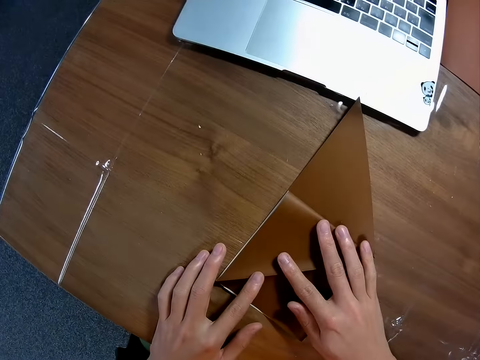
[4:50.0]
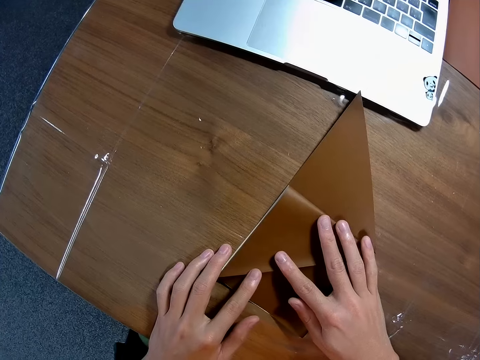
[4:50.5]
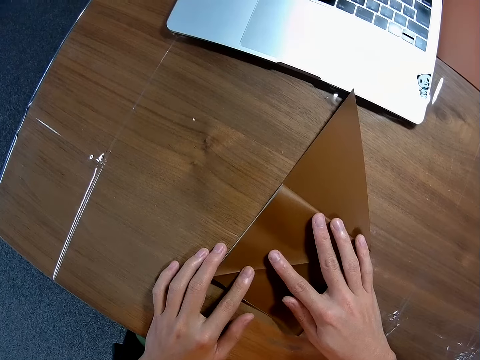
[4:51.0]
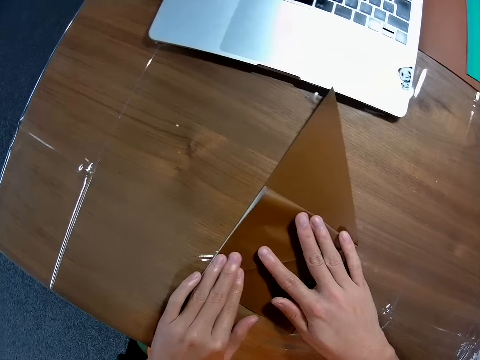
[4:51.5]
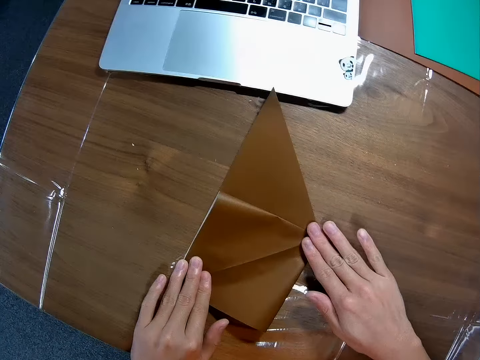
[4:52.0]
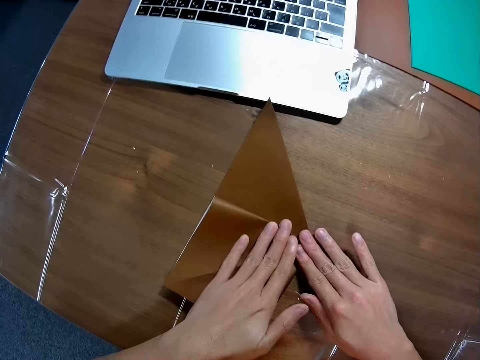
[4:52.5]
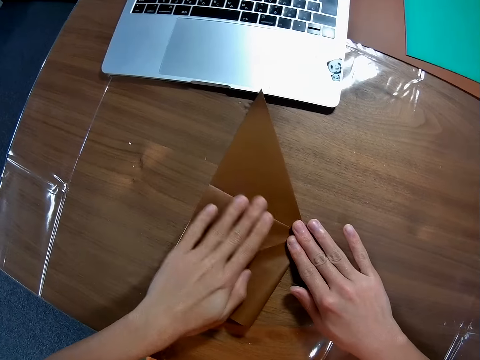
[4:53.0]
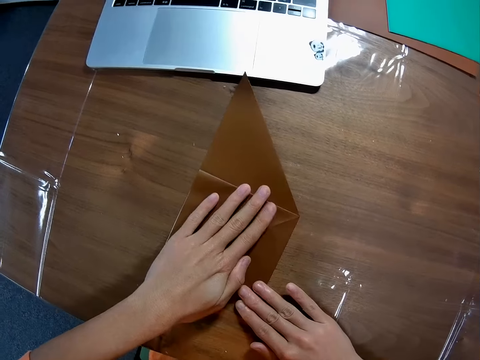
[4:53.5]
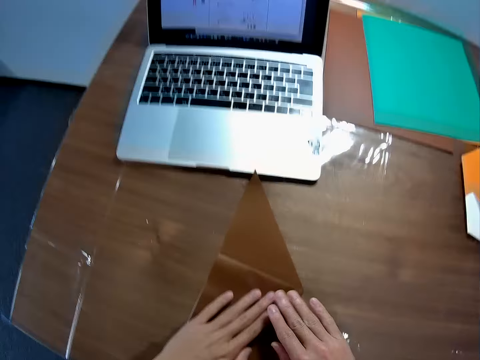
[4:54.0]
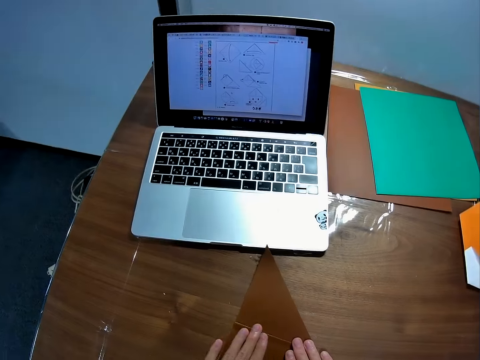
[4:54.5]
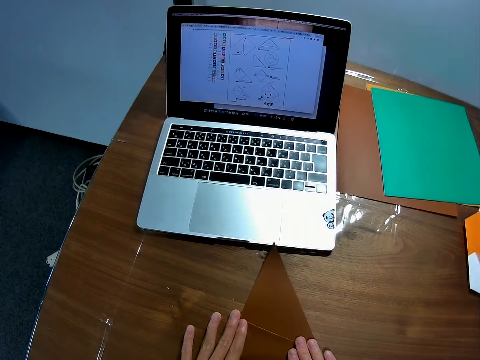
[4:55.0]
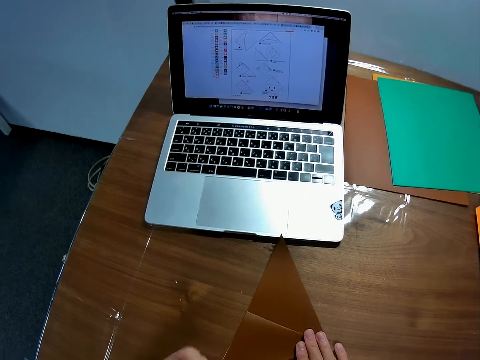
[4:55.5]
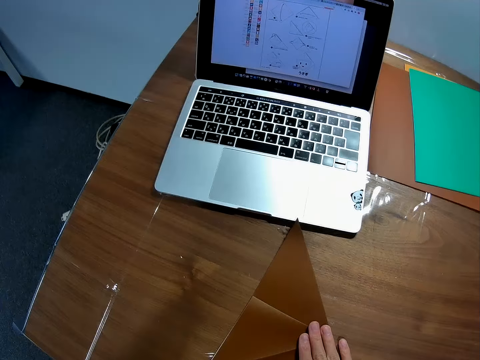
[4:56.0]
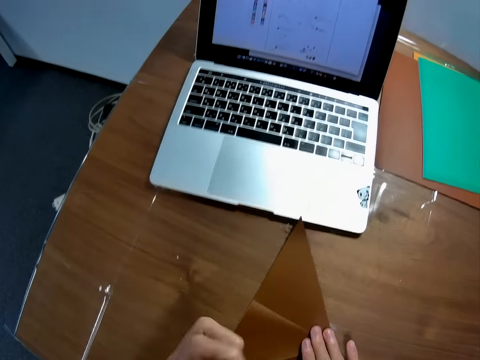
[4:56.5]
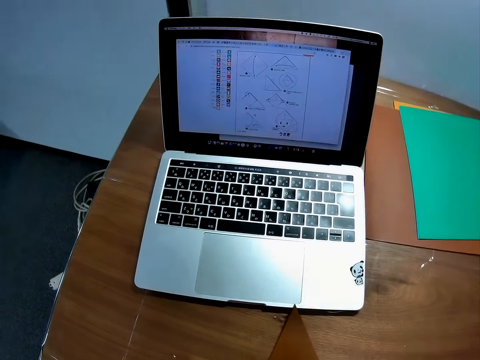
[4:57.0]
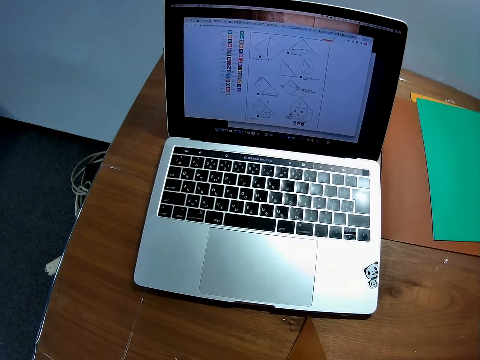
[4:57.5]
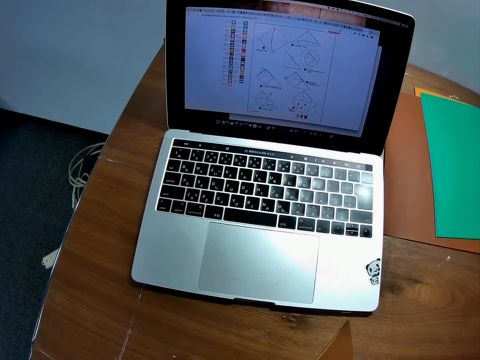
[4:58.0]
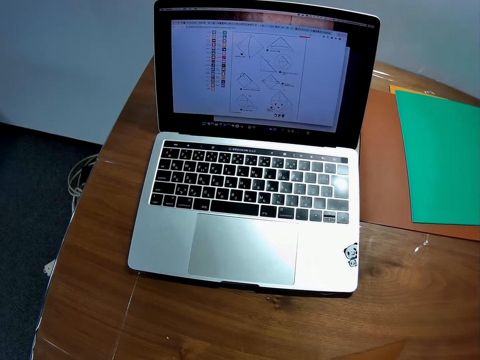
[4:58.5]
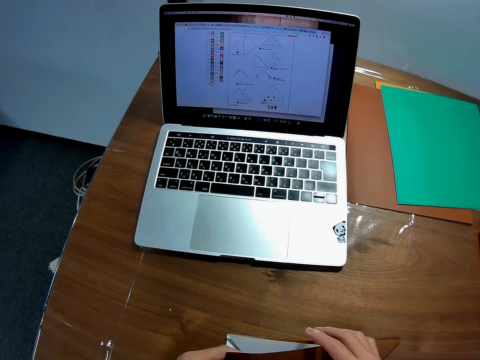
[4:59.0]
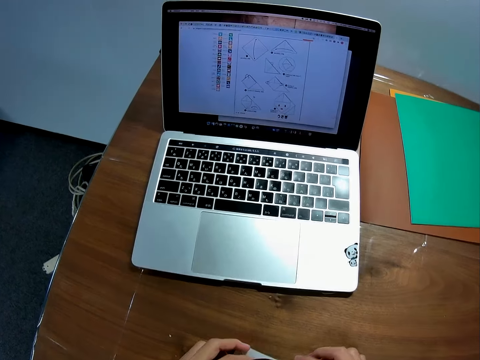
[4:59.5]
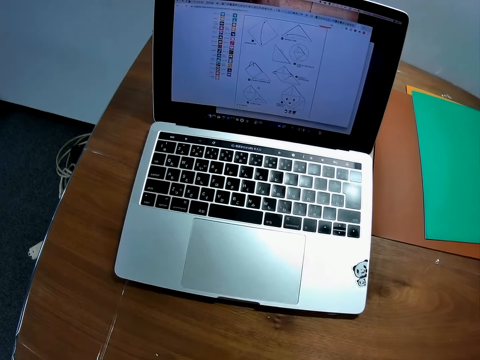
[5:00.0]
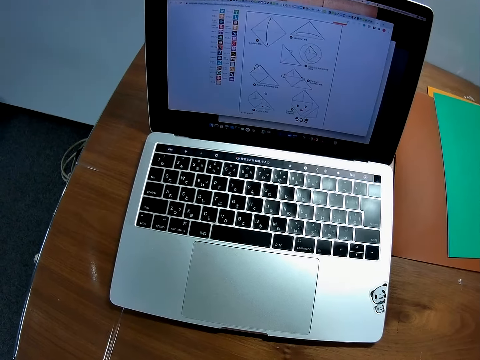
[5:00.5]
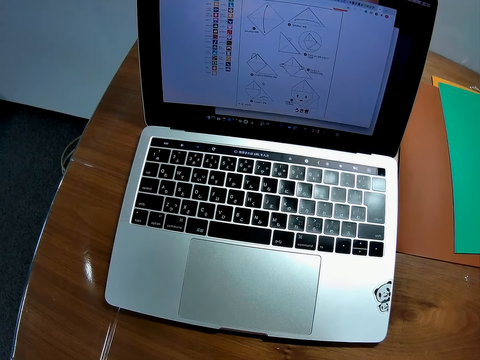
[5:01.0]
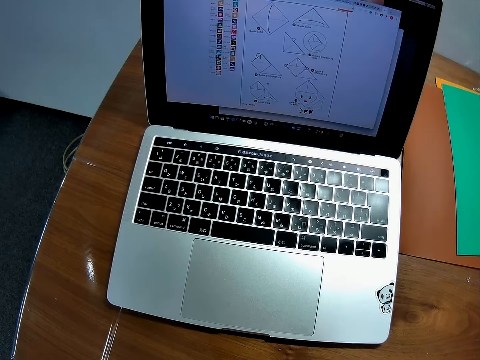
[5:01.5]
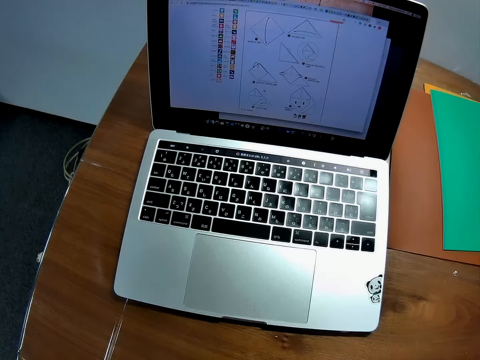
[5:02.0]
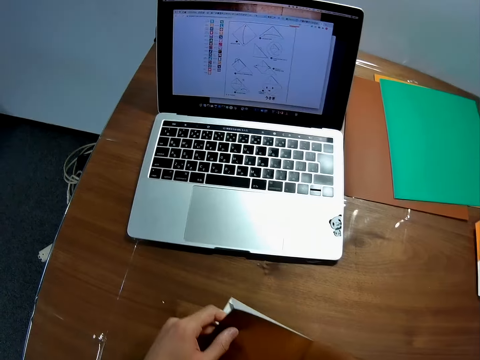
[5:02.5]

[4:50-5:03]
The camera wearer smoothens the edge of the paper on the table with his fingers. He looks at the laptop. He turns the paper on the table.

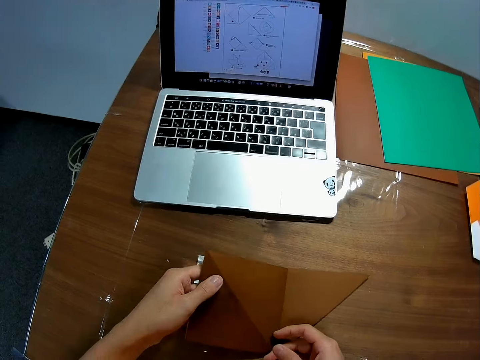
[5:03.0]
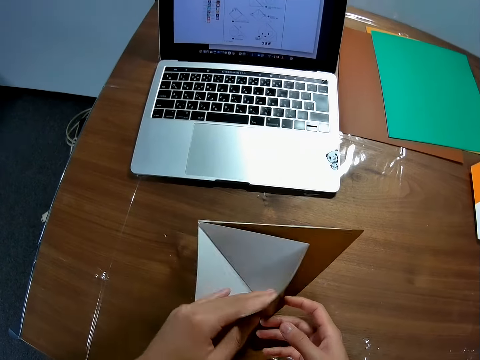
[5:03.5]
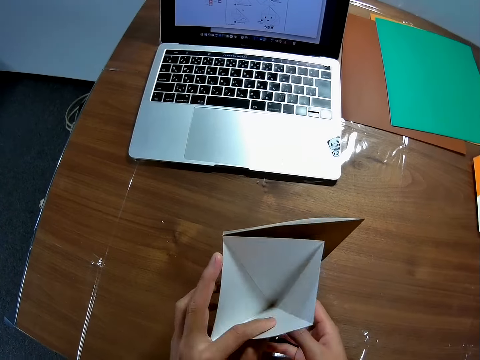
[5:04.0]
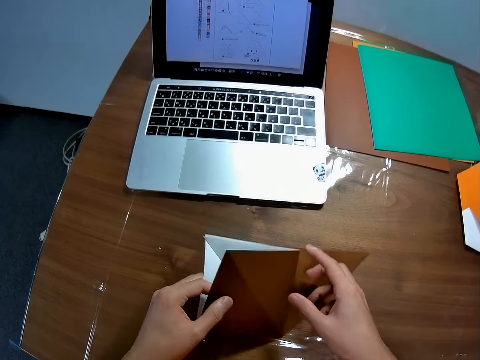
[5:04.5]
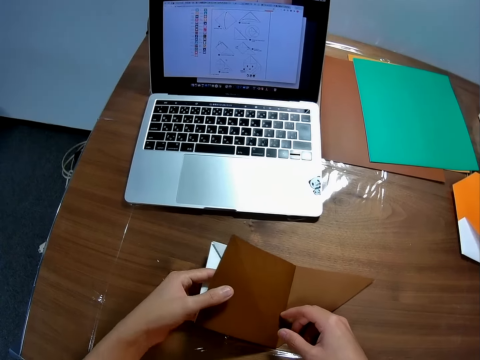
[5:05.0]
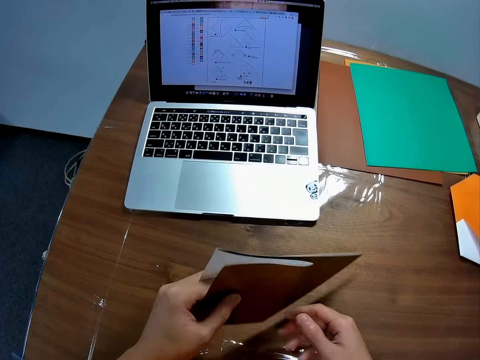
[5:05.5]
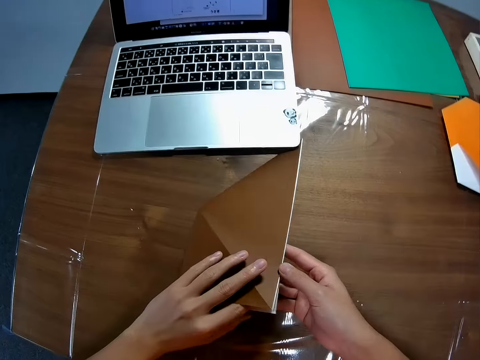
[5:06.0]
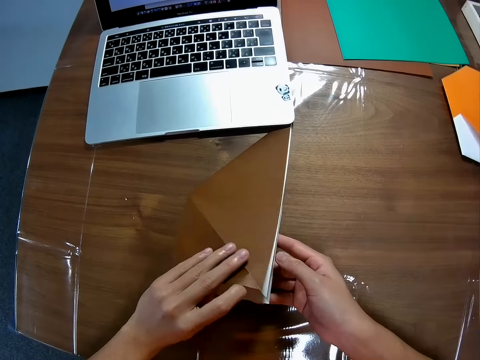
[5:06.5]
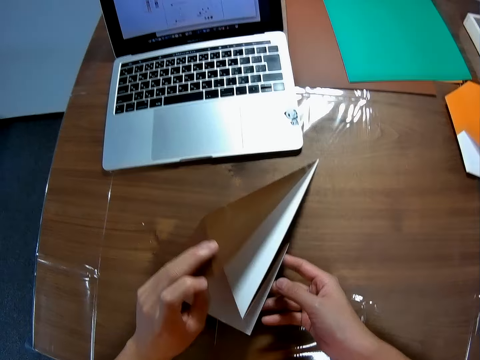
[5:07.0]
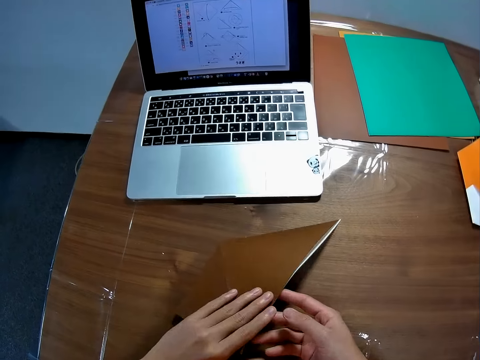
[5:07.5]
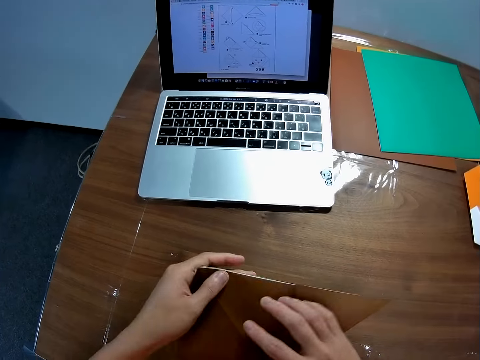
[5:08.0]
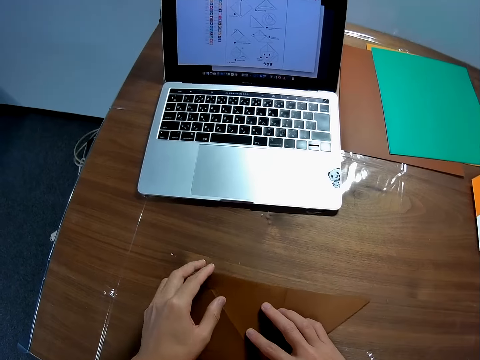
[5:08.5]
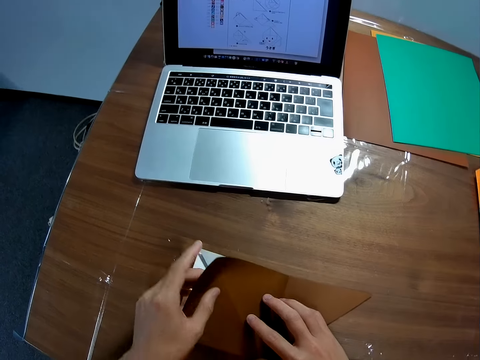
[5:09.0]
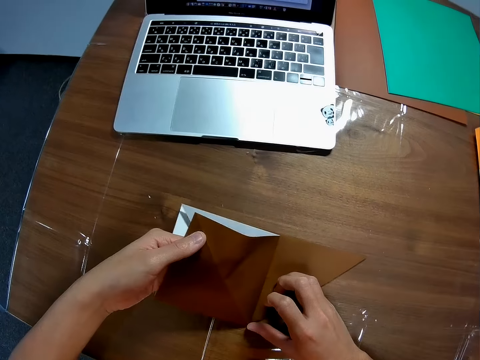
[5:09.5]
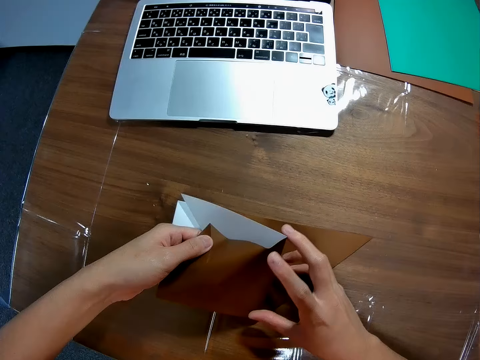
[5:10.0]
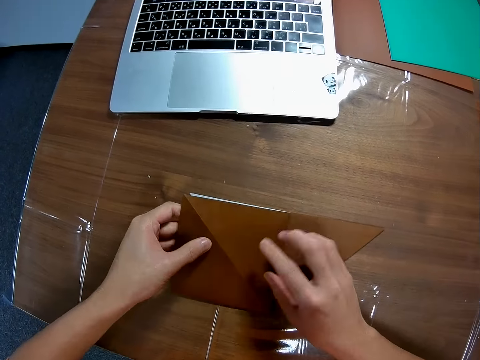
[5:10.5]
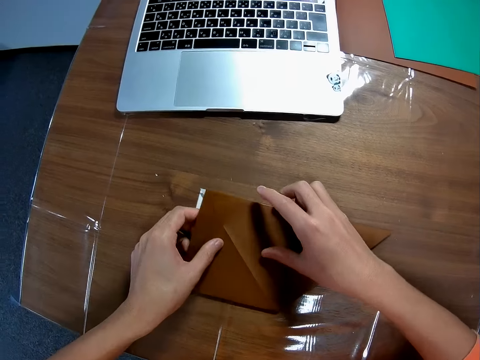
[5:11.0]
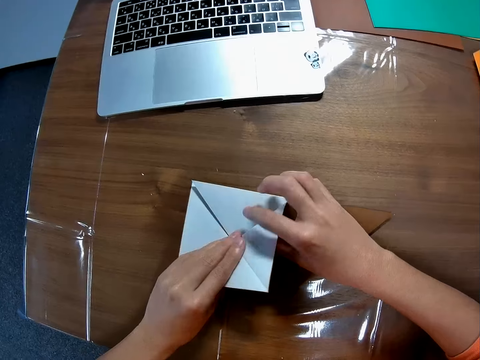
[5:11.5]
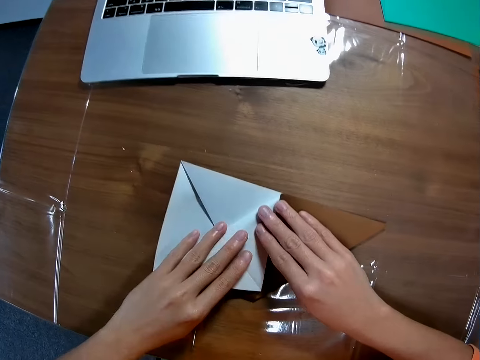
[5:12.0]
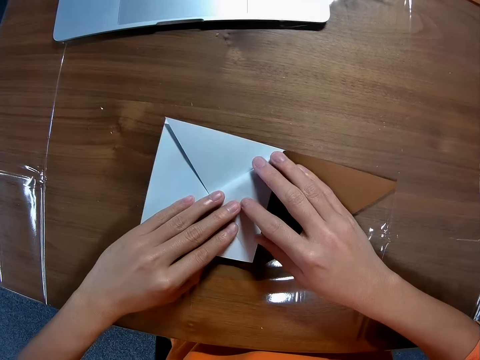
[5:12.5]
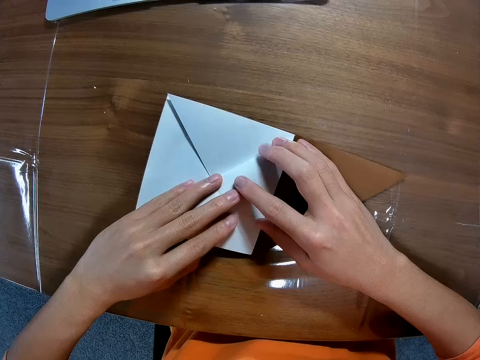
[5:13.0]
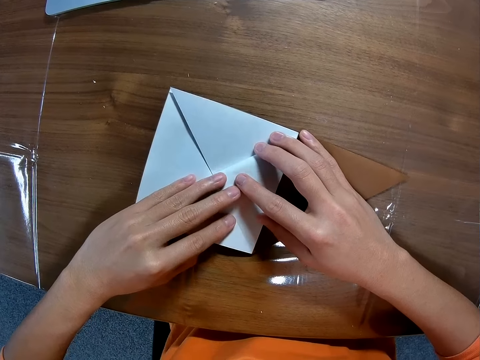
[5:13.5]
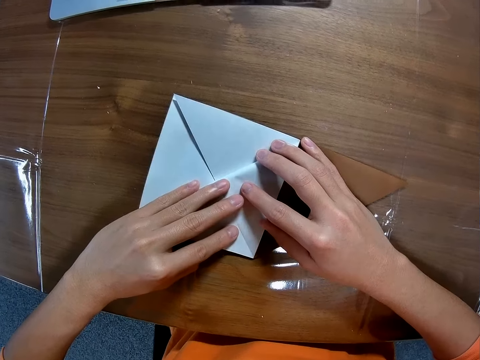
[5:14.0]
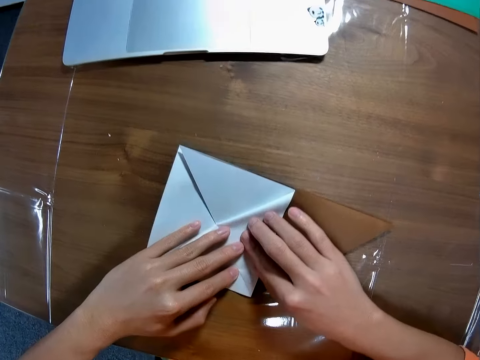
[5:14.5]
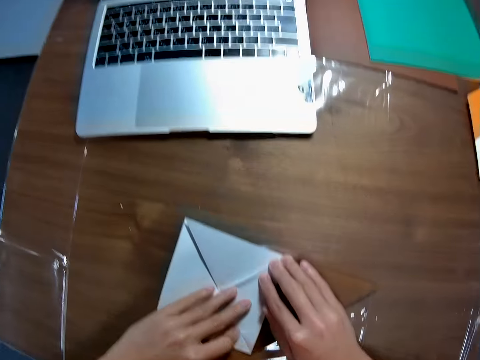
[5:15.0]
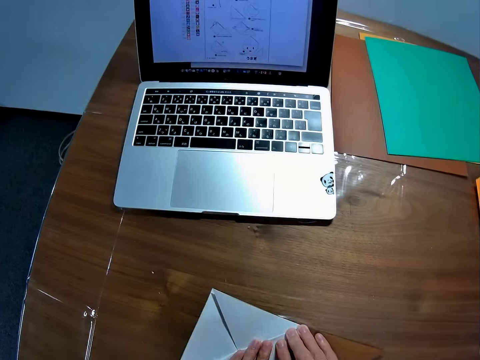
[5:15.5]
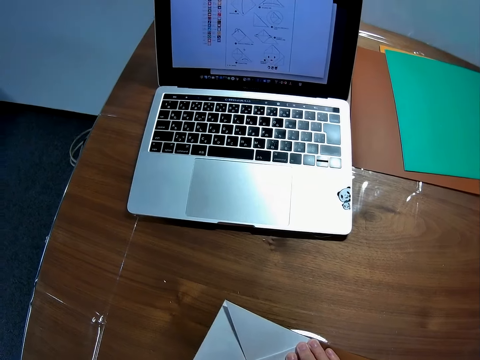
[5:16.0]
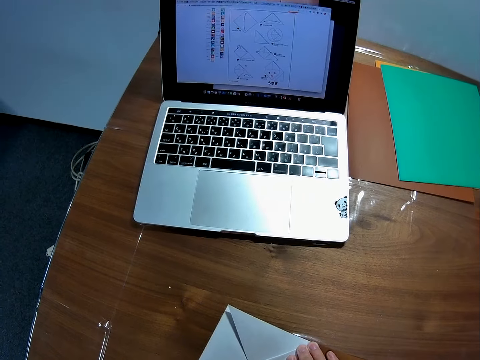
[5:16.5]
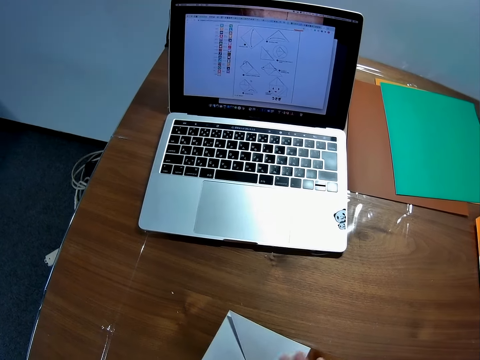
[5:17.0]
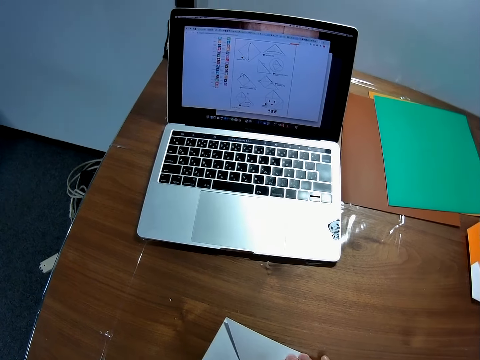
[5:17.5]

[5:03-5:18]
The camera wearer folds the paper. He folds the paper on the table. He smoothens the edge of the paper on the table with his fingers.
